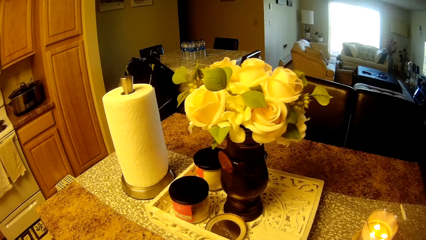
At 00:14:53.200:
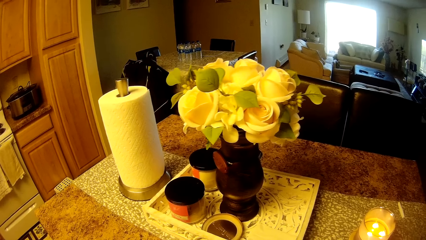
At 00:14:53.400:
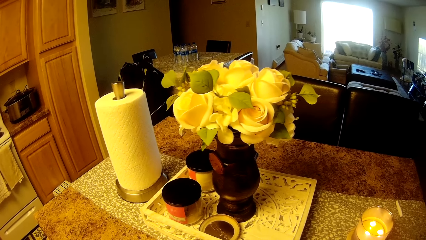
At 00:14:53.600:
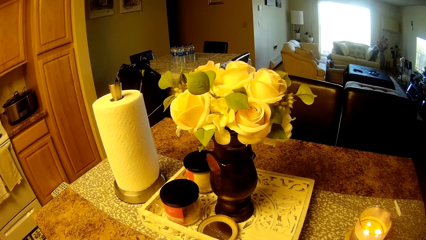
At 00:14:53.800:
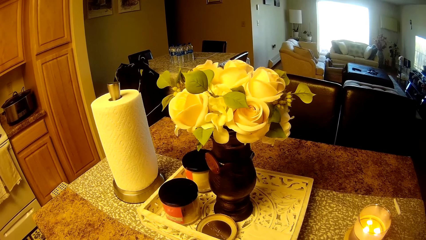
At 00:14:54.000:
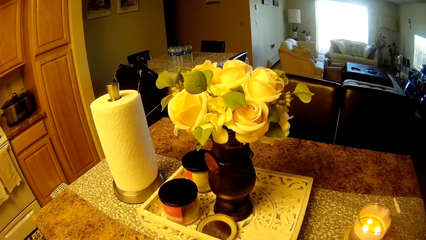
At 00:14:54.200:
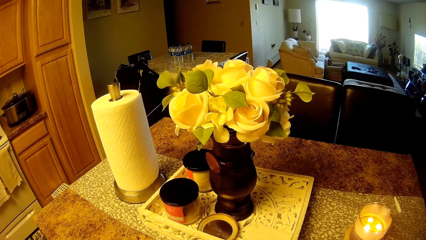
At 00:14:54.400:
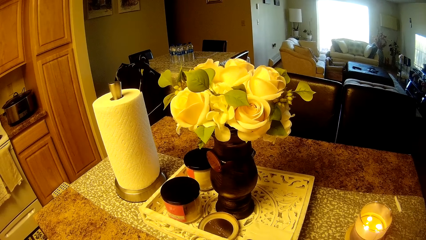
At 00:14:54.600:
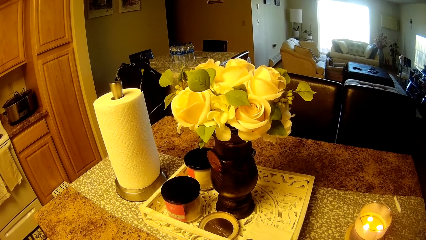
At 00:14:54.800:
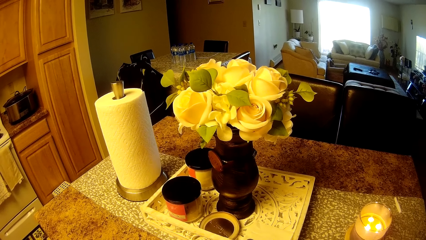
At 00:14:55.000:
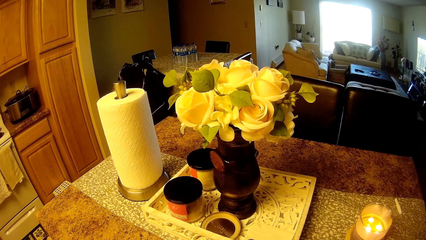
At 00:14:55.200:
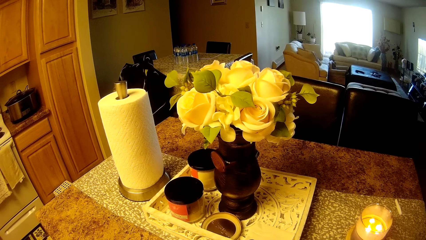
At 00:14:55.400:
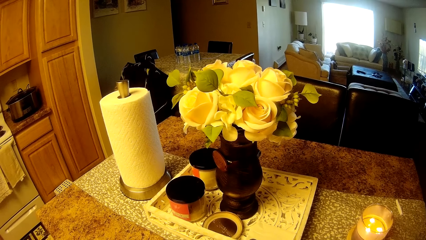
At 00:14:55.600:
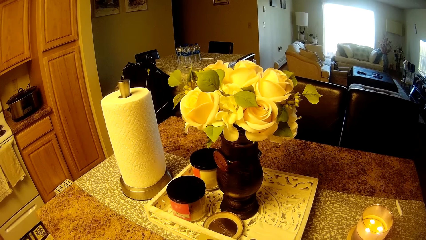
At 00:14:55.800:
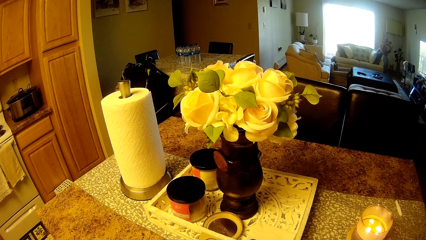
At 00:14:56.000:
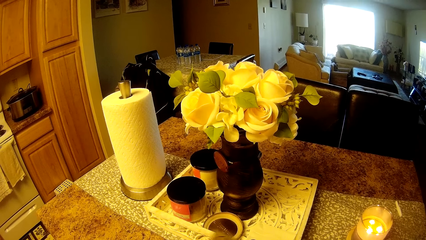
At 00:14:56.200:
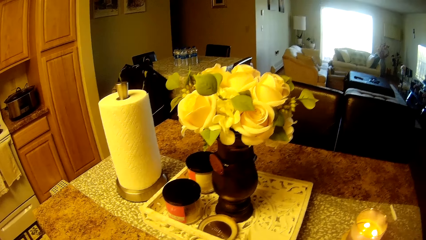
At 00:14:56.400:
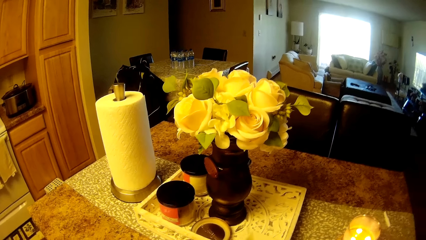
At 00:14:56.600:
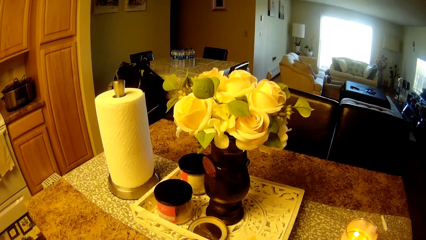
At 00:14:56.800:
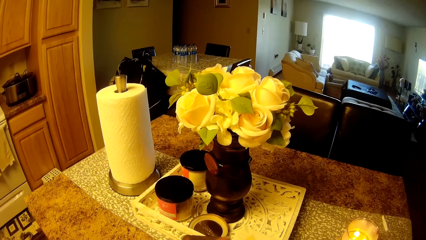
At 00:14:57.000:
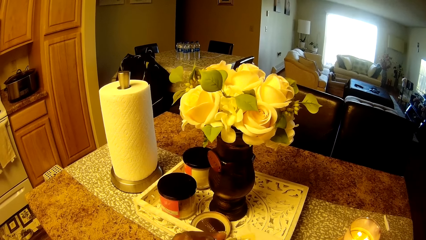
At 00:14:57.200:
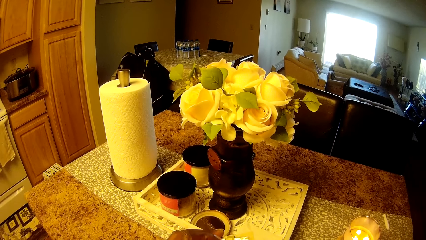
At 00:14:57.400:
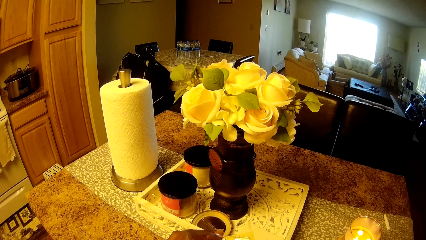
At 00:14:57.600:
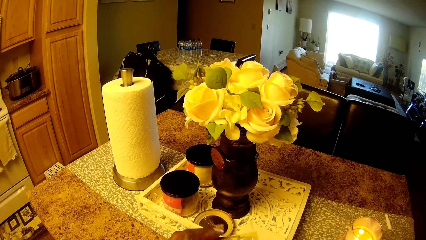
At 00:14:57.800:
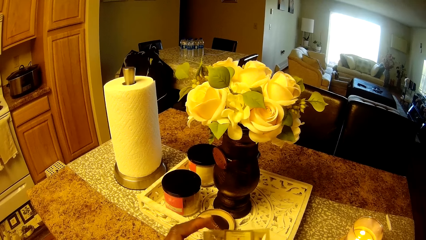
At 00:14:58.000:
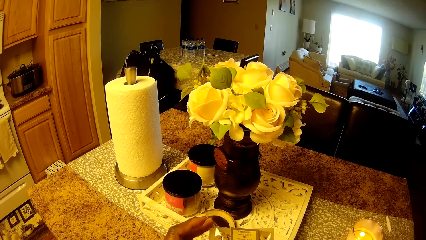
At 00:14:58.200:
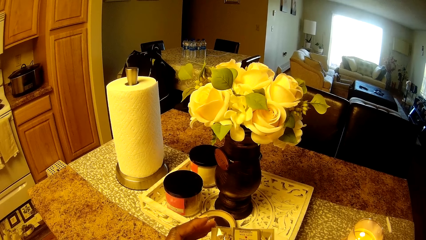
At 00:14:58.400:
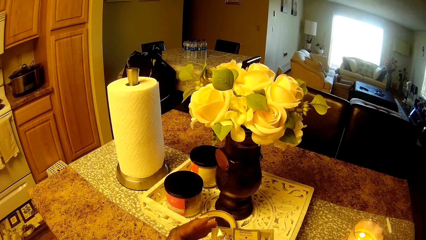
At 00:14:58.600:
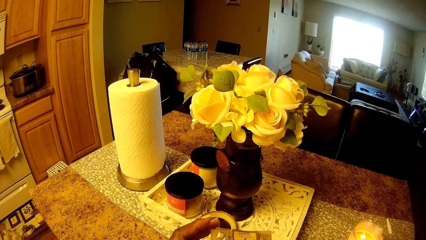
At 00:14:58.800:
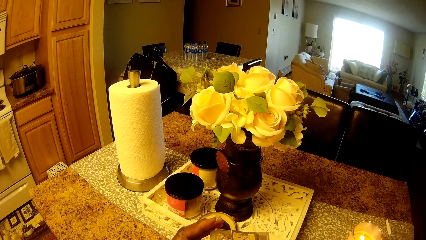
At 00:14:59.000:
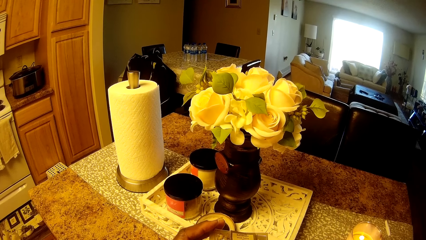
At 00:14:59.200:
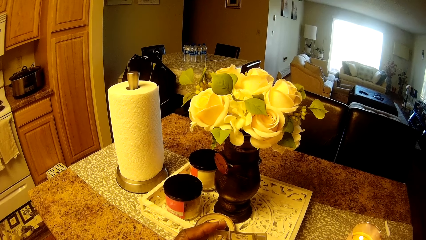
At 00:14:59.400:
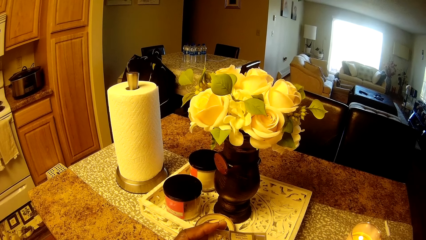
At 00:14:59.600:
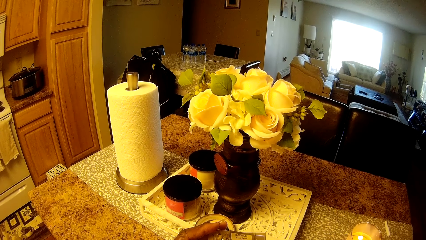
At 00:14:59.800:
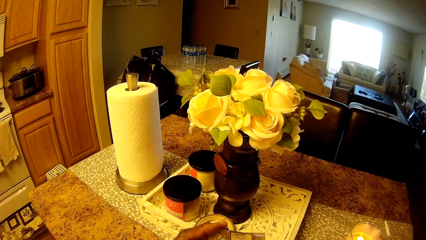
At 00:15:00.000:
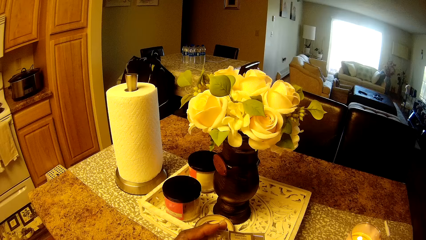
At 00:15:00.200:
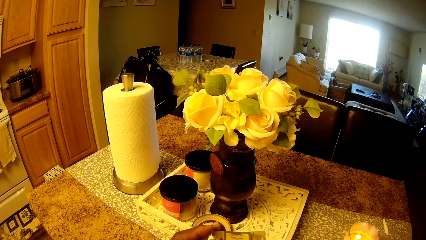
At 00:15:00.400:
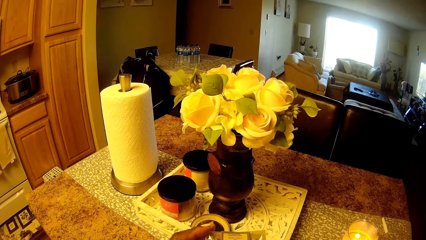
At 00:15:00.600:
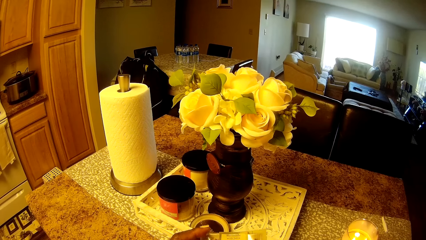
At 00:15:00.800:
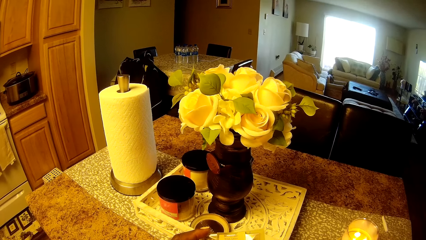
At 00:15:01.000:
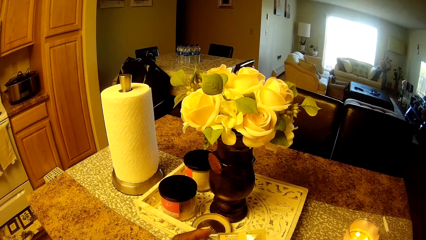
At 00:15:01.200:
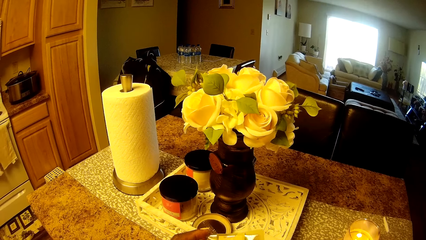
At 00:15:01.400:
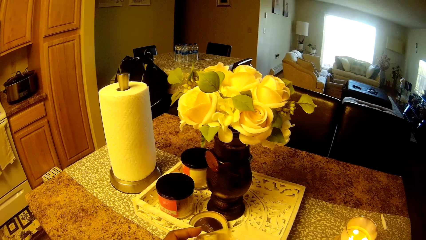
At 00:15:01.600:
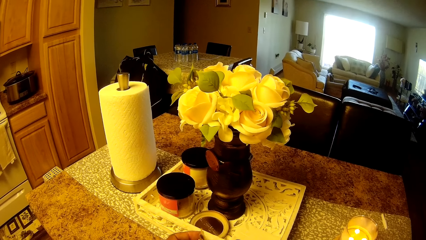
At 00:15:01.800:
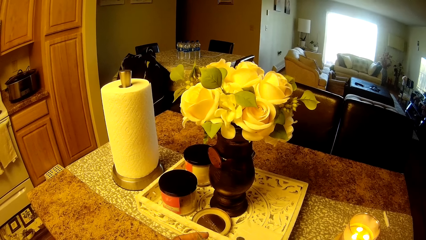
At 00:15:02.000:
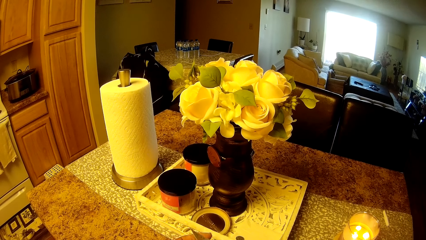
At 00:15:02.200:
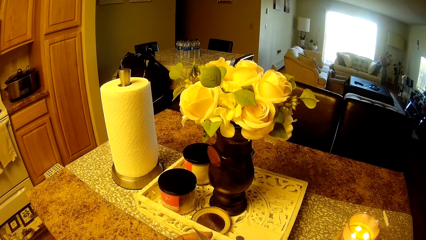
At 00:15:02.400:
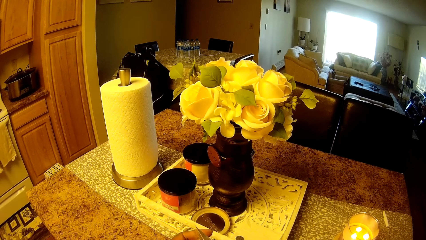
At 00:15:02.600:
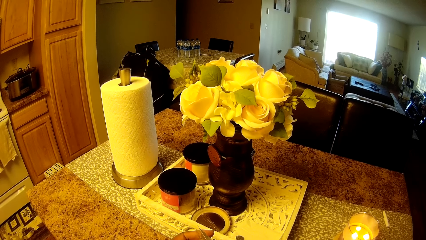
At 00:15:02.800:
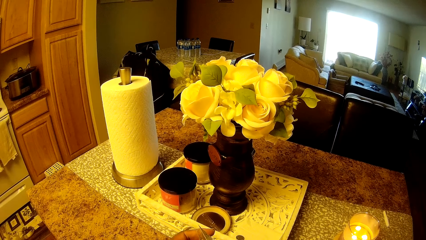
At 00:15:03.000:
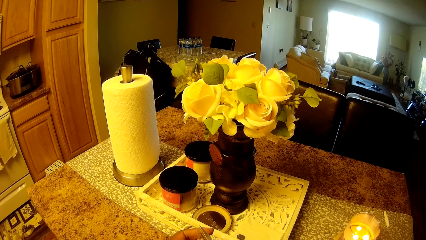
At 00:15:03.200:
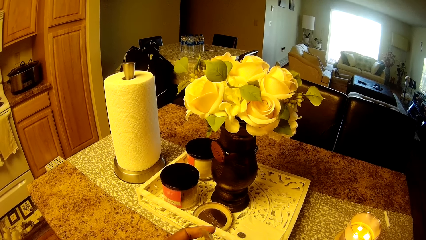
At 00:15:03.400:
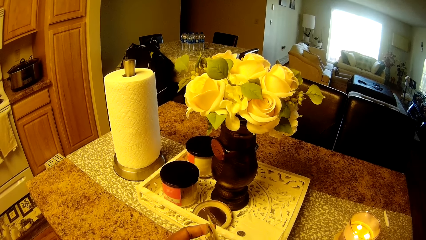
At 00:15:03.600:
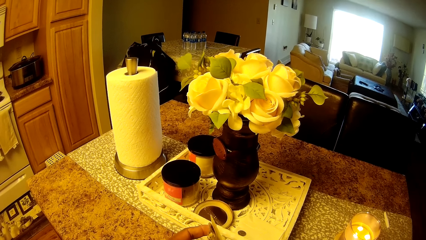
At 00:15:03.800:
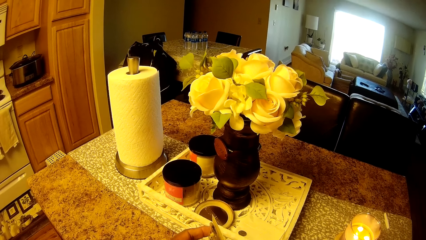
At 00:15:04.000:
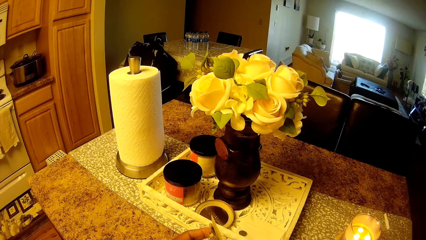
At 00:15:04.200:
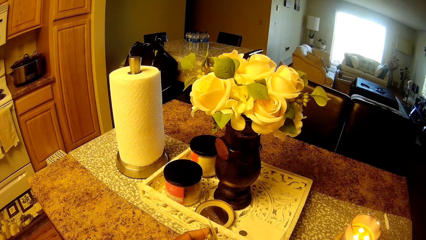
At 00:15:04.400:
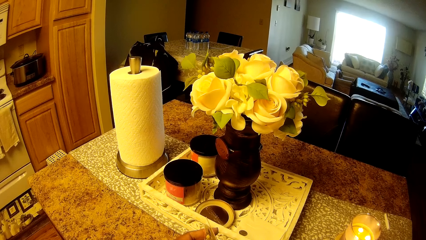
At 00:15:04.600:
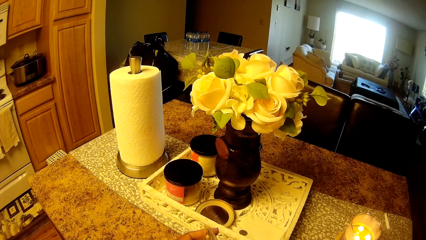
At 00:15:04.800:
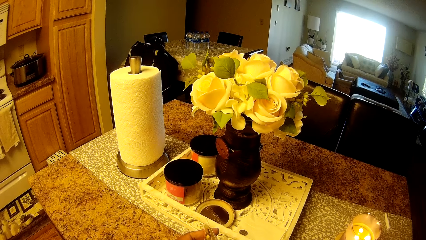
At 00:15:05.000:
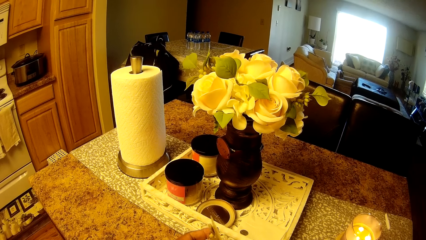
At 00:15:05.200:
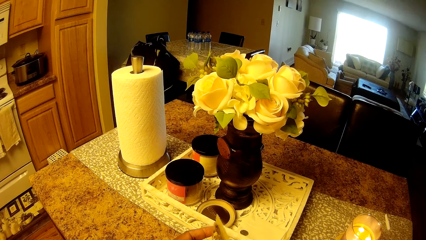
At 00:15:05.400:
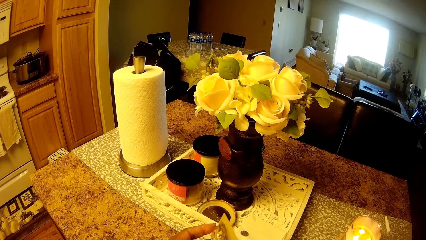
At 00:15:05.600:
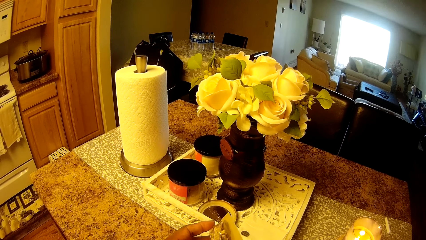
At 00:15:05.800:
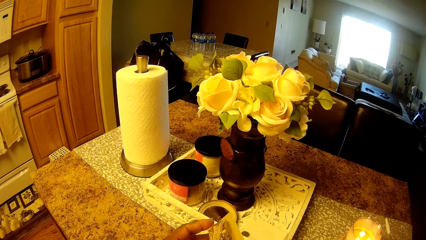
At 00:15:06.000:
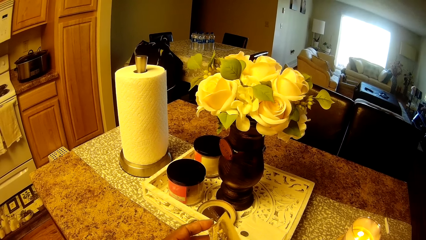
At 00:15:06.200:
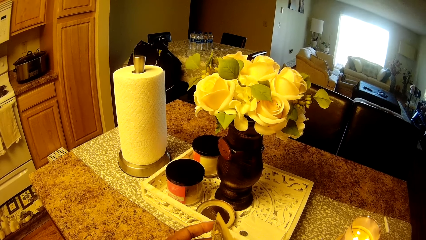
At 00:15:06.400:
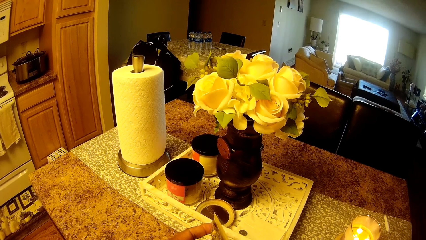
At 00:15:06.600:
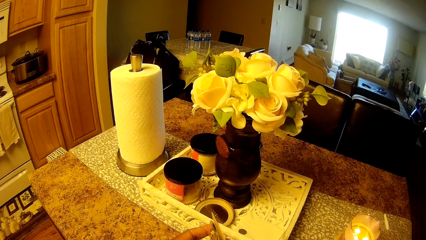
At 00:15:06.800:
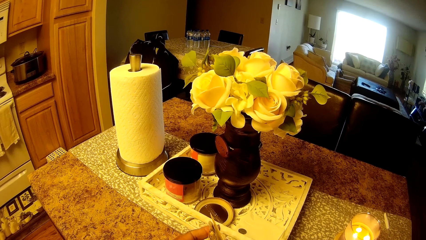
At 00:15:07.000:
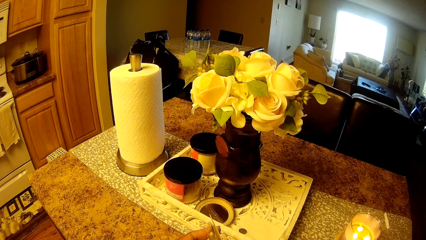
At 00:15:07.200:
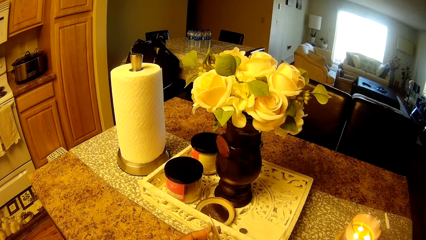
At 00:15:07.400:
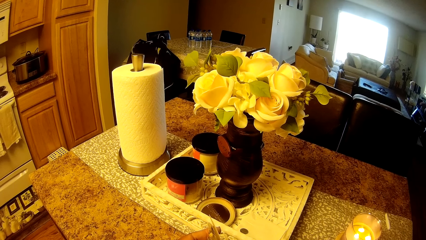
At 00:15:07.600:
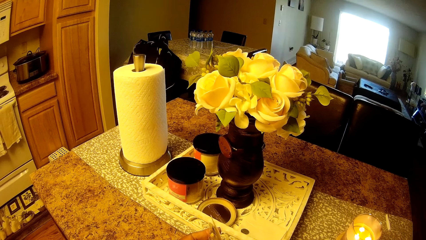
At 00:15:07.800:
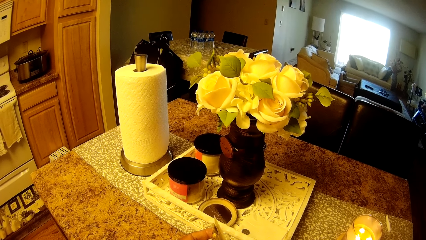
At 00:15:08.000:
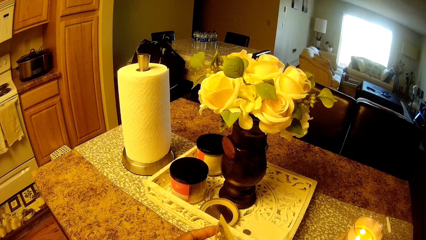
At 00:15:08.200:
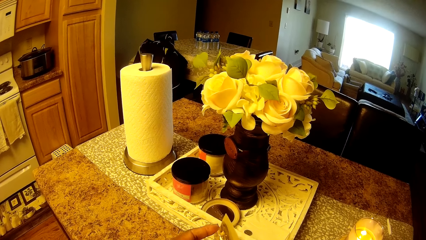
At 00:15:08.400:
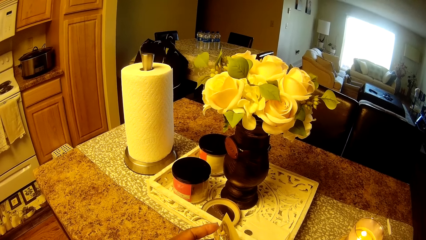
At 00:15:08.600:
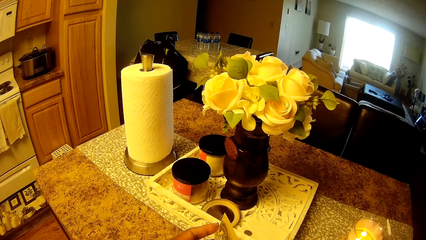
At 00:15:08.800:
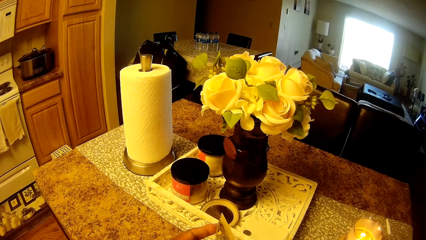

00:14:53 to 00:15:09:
The camera wearer holds a pack of needles in her left hand. She holds a card.
